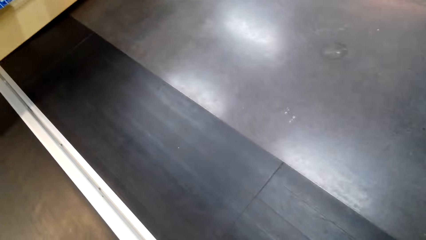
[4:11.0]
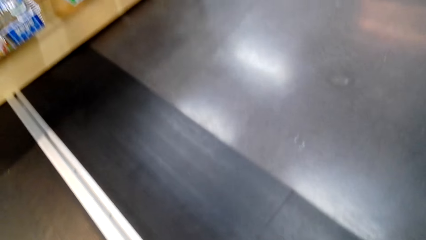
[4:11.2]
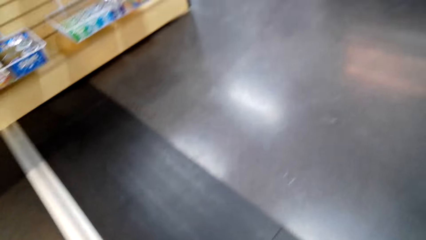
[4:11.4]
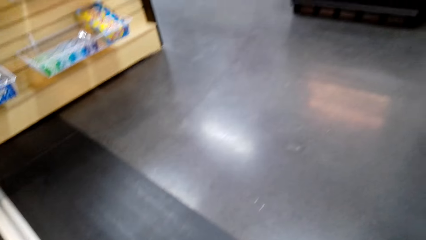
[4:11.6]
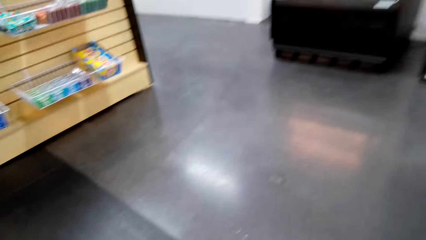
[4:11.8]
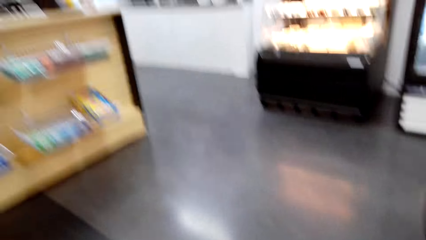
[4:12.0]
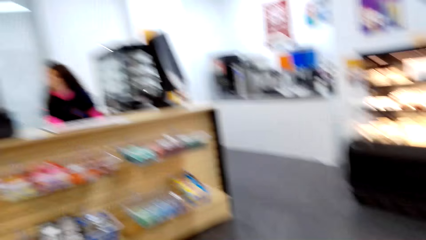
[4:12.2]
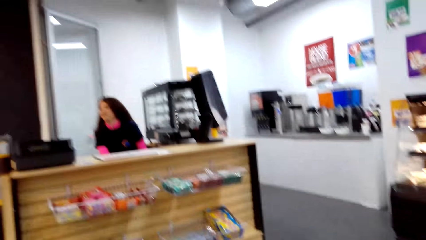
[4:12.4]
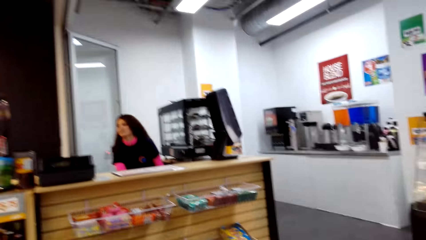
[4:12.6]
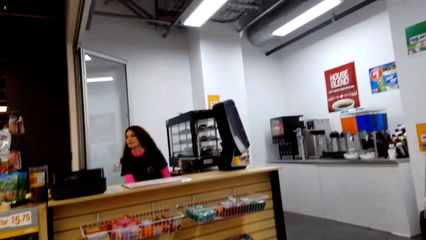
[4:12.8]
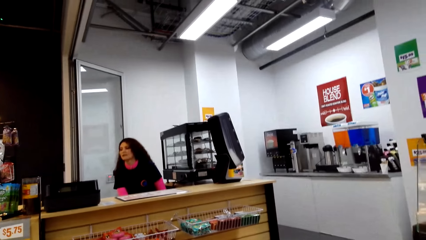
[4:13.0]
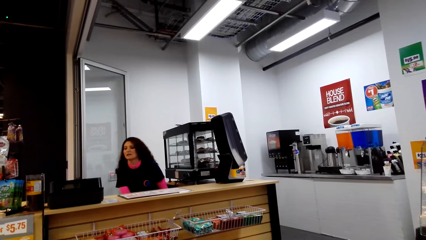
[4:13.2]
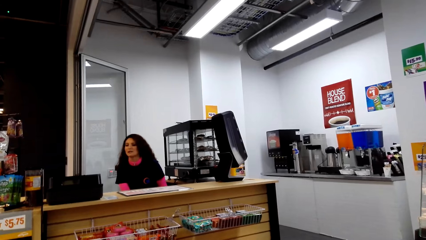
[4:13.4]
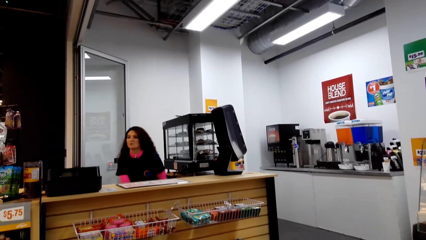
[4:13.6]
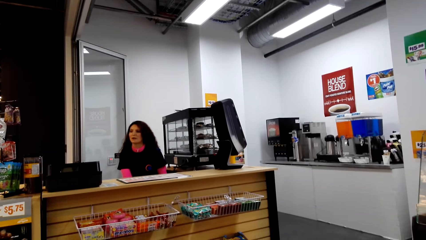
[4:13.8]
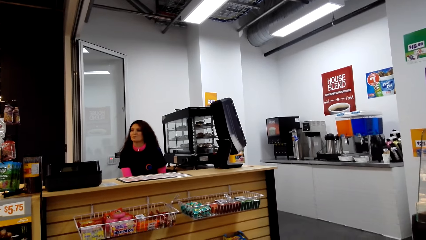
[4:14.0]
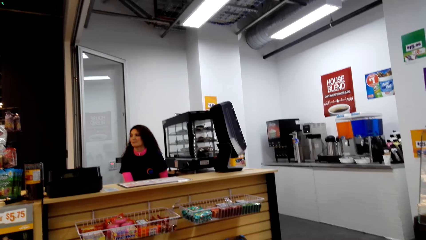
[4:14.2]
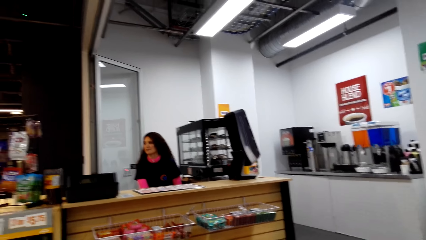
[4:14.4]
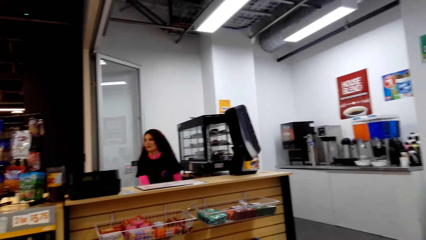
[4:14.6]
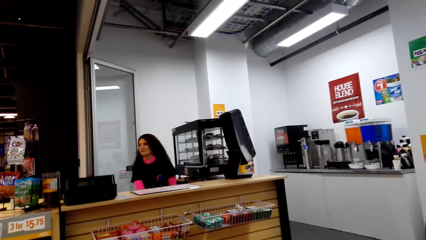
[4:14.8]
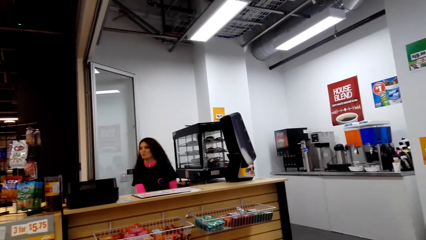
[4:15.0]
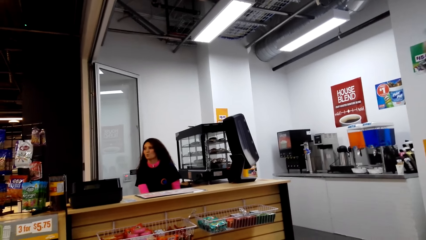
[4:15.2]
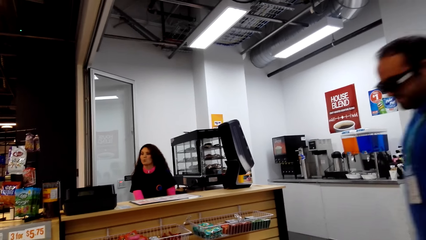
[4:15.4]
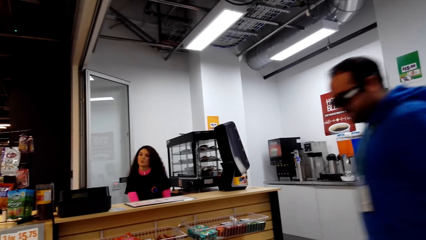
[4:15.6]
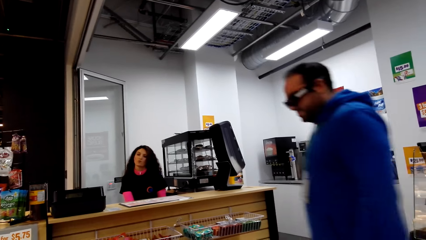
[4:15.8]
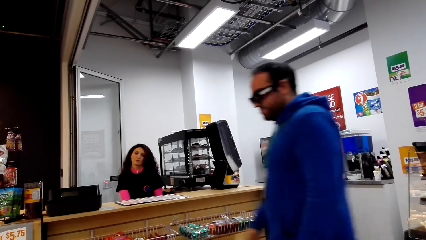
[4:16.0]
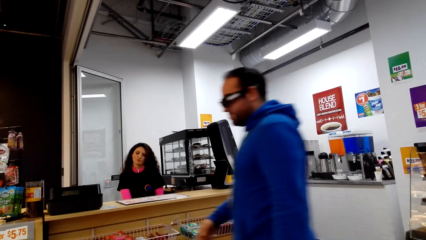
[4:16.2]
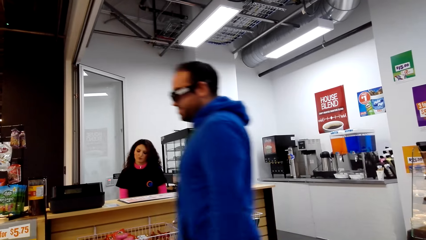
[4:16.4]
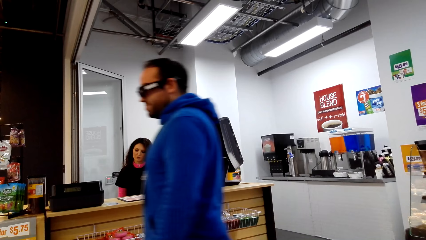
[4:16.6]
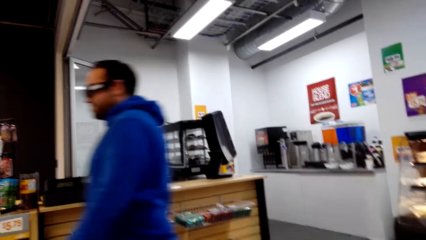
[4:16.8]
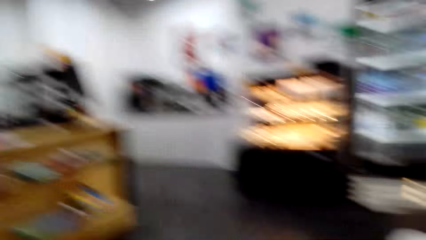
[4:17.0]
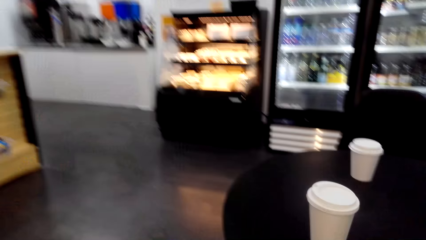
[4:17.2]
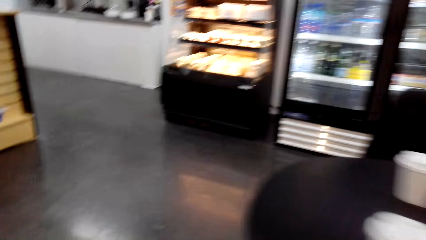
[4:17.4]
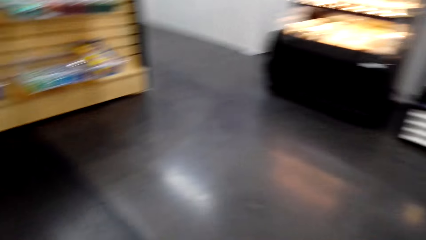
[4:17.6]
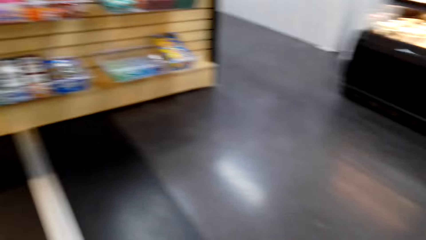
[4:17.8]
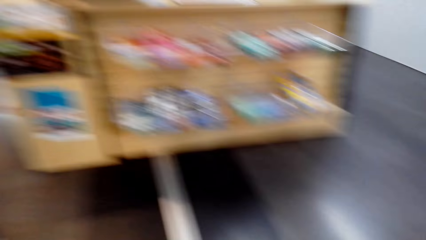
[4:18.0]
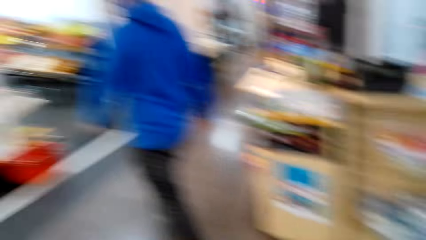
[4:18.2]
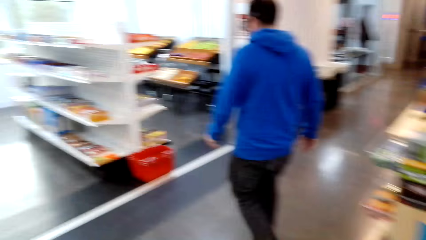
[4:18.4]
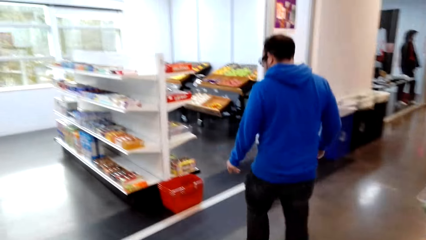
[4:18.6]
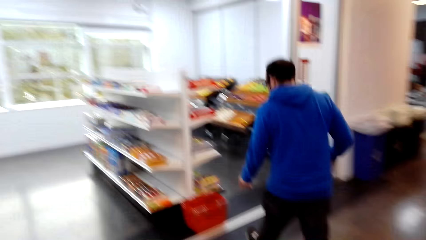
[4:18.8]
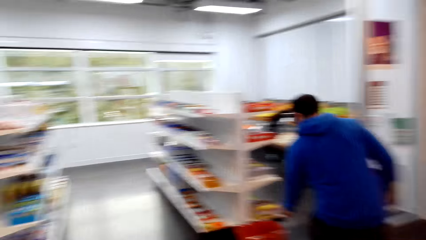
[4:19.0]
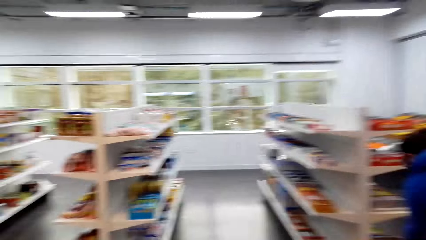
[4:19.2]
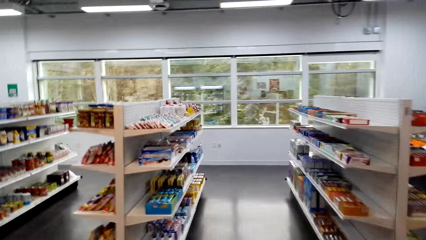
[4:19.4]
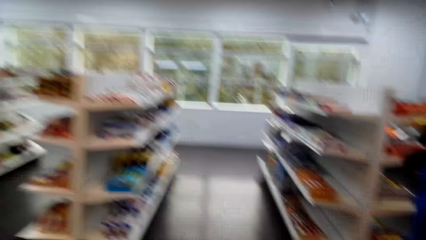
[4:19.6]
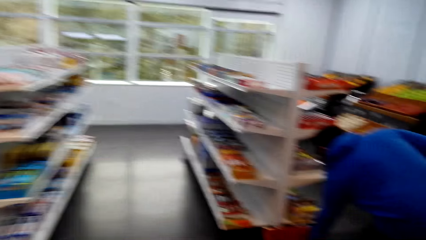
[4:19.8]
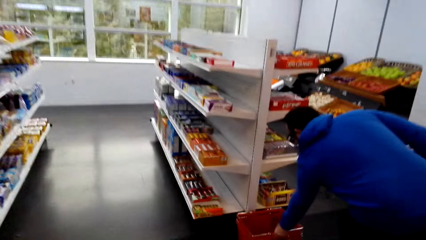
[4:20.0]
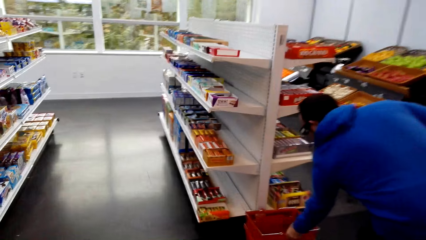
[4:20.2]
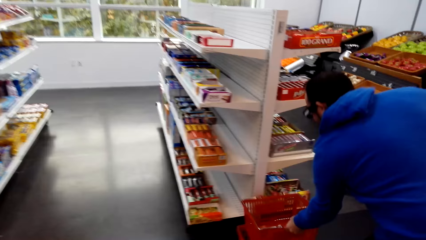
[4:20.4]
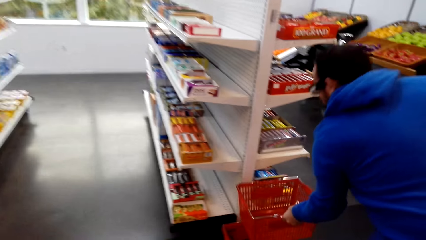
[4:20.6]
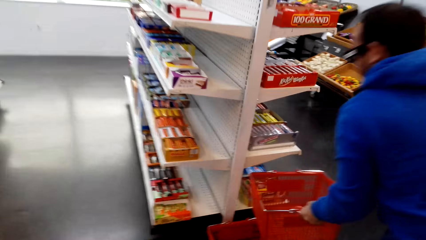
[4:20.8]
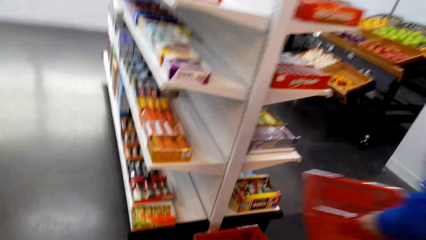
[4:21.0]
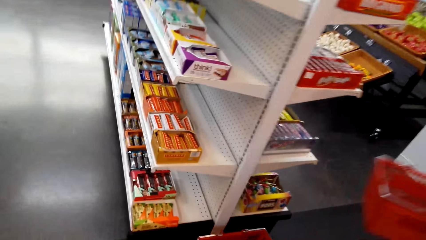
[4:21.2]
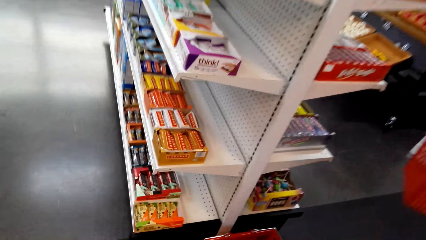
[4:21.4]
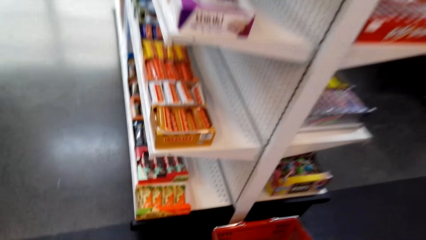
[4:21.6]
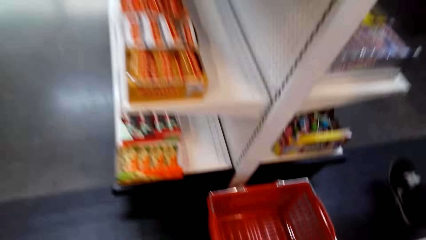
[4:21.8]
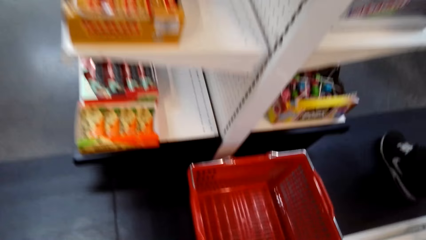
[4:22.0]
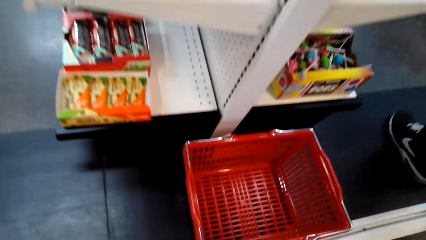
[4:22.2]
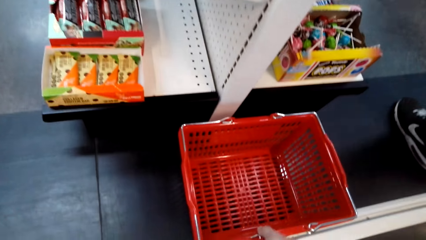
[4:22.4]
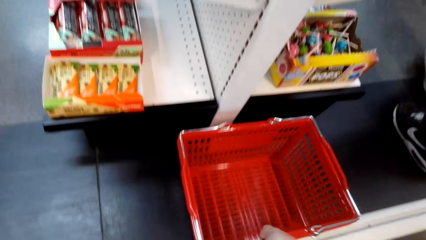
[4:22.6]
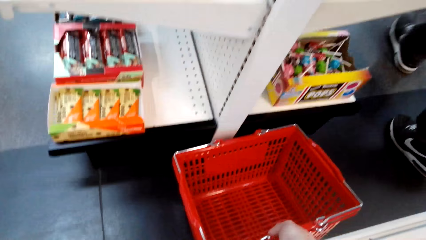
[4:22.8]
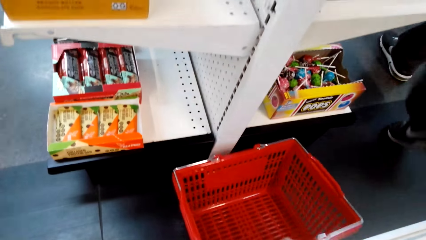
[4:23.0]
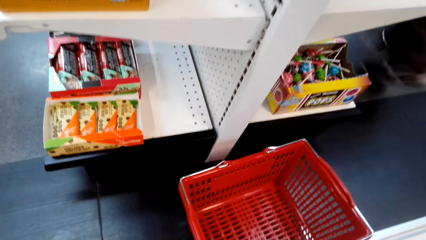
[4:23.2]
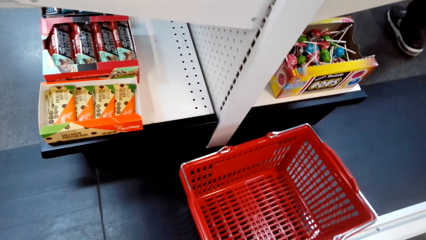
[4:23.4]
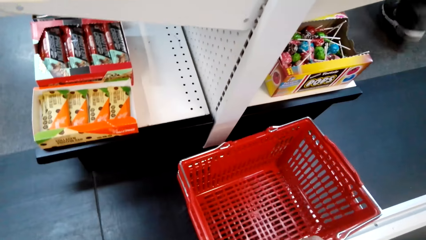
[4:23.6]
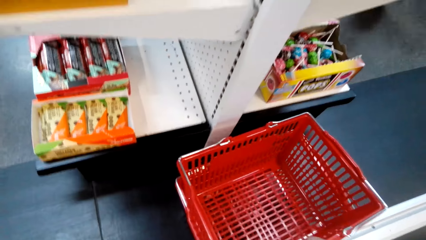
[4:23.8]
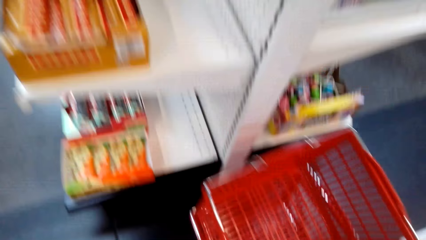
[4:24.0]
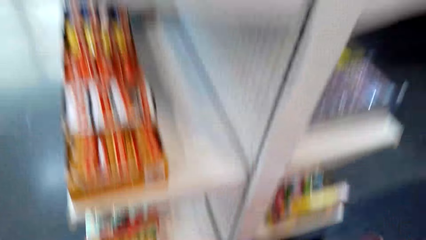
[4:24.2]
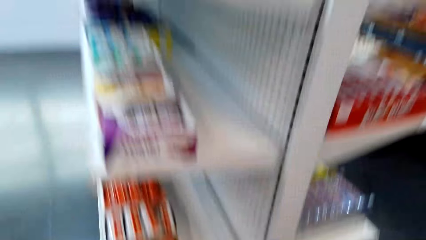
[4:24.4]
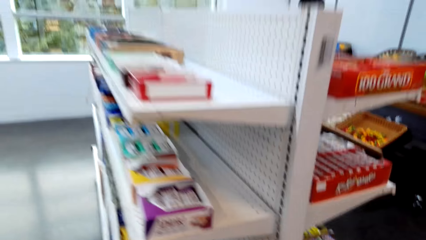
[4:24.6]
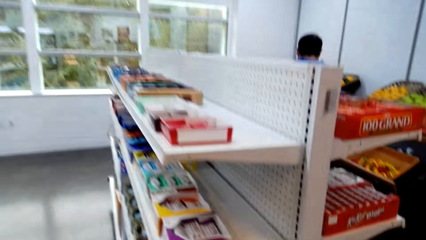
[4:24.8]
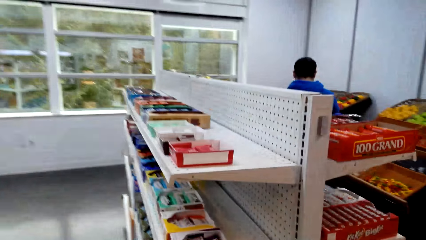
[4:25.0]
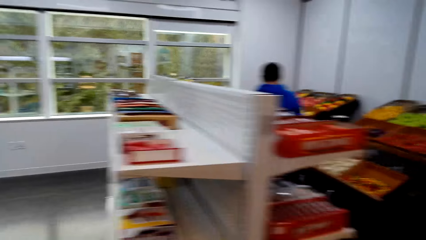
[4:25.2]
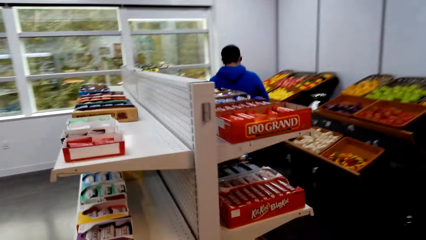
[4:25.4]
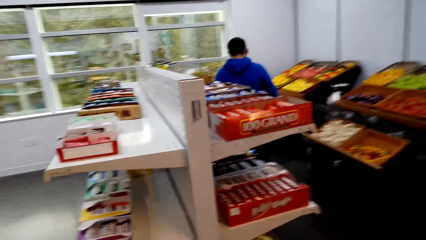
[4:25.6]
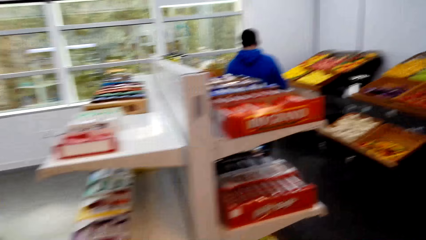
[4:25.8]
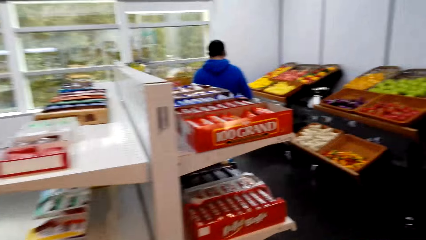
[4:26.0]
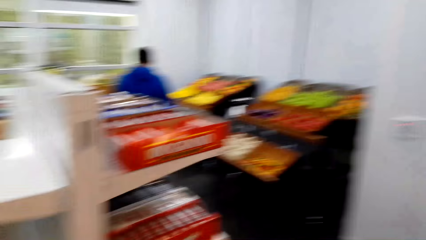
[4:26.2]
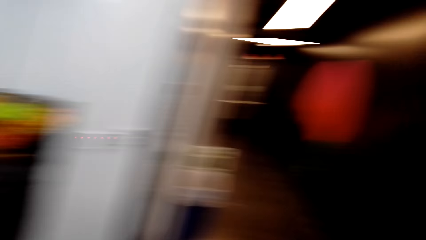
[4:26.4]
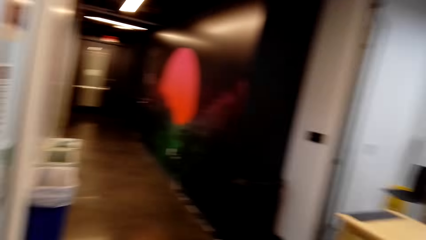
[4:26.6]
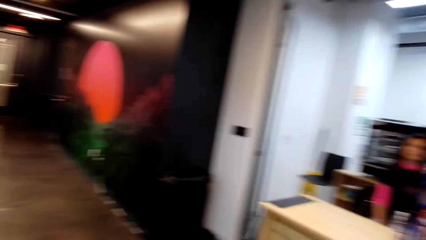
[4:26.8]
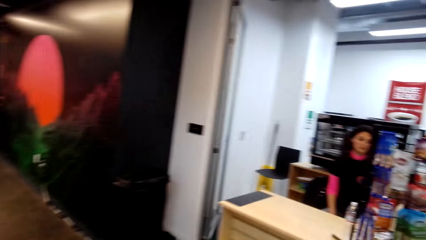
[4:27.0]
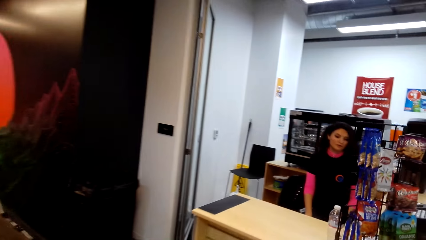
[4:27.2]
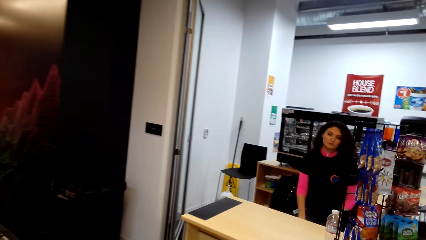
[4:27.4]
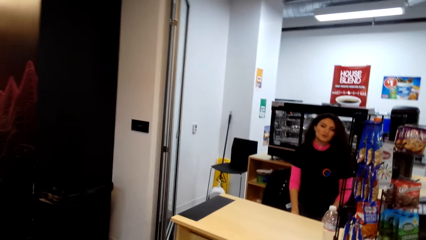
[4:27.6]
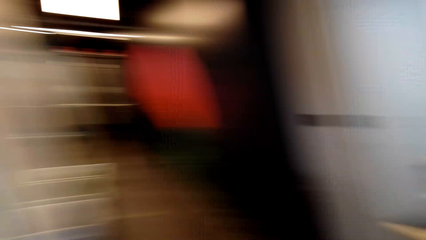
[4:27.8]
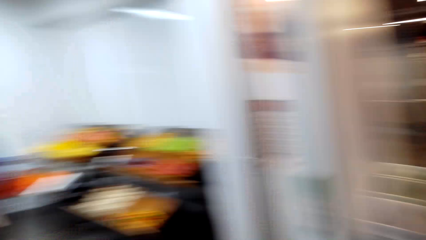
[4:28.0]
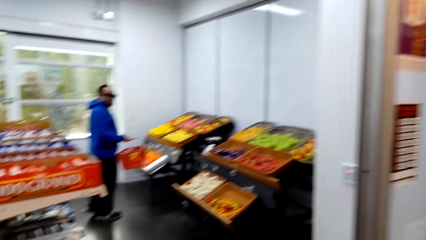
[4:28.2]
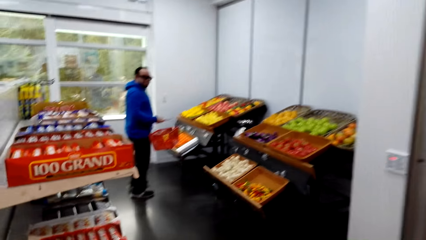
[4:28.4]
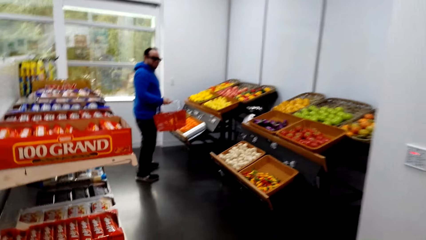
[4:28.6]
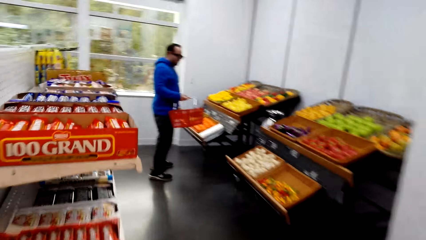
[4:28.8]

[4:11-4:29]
The camera wearer sits on the chair. A cashier talks with the camera wearer and a man. The man walks around the room. The camera wearer walks around the room. They turn around. The man picks up a shopping basket. The camera wearer walks in the supermarket. They pick up a shopping basket. They walk around the room. The cashier talks with the camera wearer.
